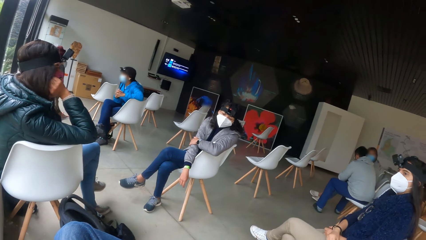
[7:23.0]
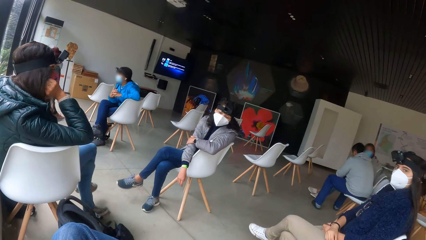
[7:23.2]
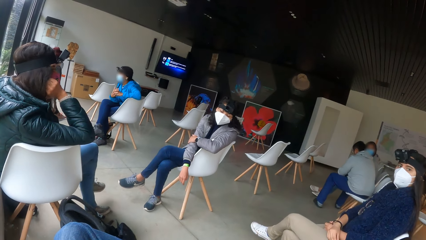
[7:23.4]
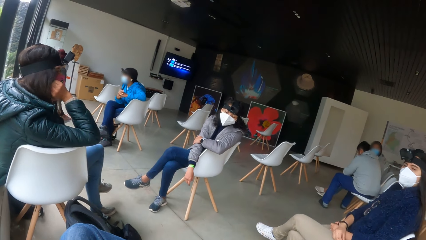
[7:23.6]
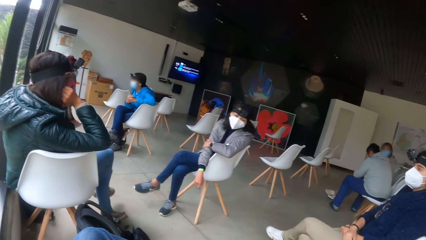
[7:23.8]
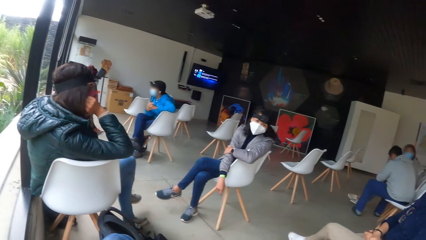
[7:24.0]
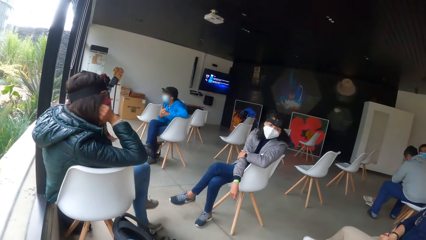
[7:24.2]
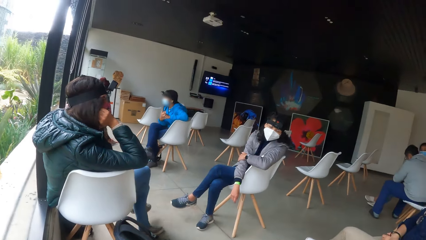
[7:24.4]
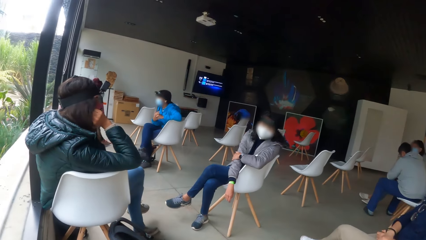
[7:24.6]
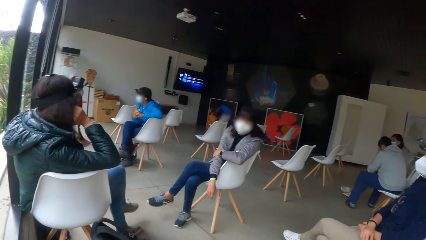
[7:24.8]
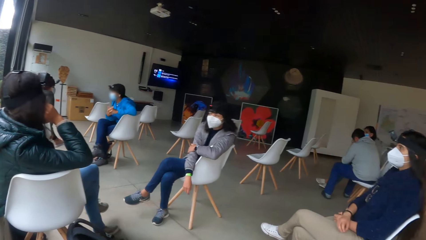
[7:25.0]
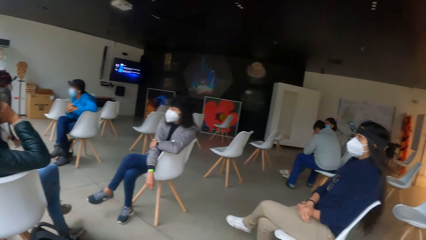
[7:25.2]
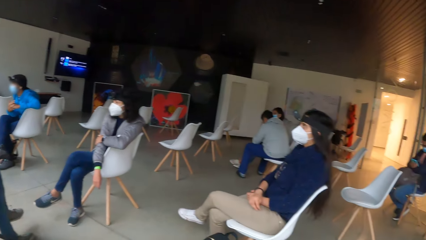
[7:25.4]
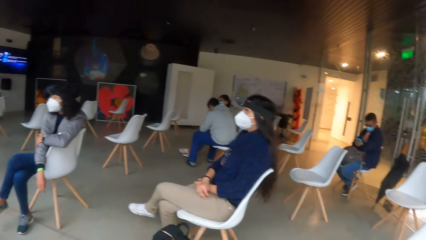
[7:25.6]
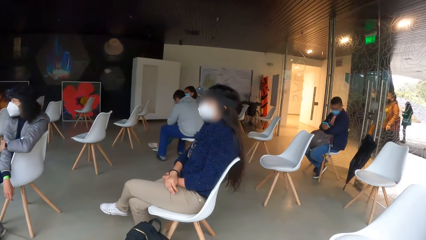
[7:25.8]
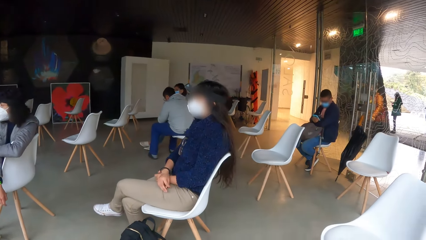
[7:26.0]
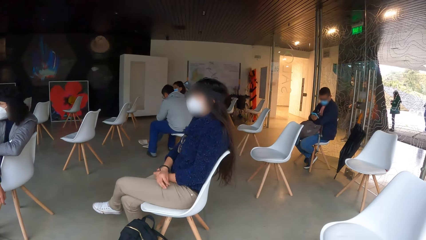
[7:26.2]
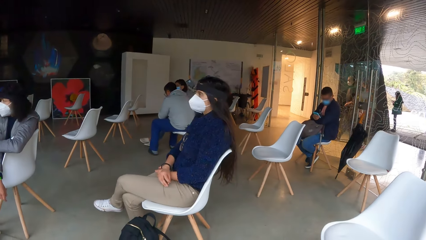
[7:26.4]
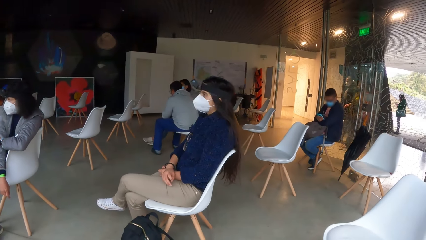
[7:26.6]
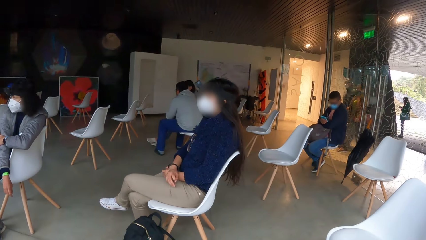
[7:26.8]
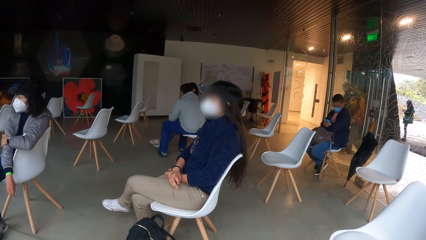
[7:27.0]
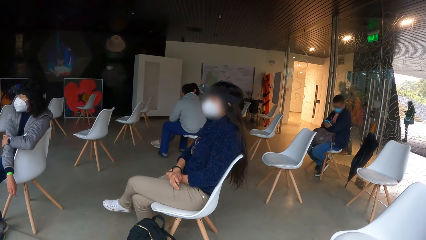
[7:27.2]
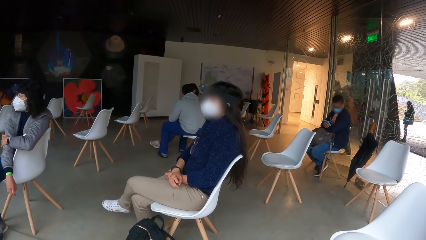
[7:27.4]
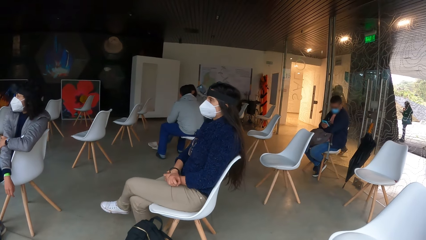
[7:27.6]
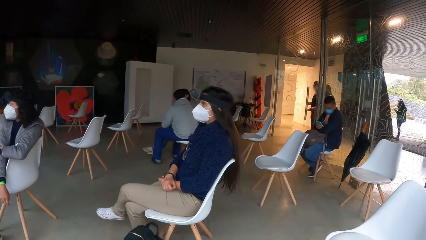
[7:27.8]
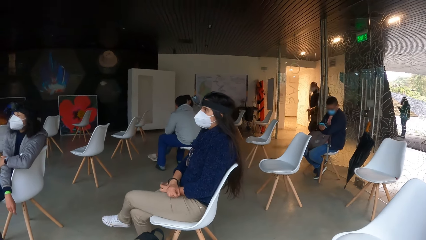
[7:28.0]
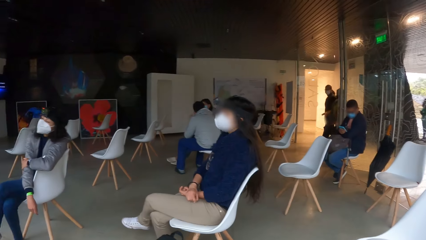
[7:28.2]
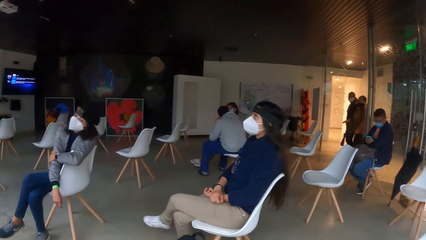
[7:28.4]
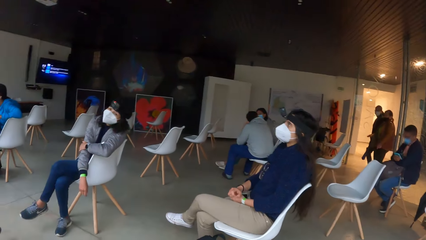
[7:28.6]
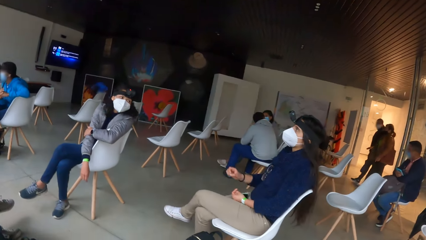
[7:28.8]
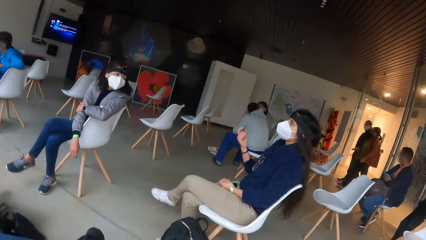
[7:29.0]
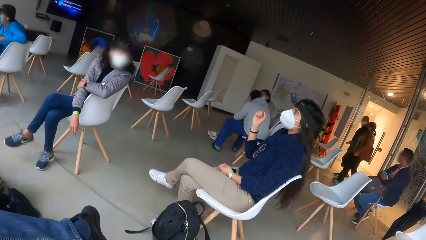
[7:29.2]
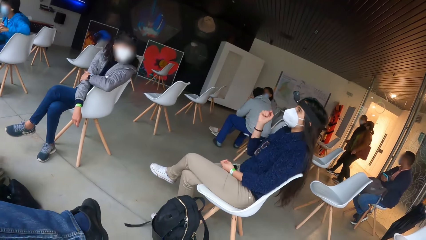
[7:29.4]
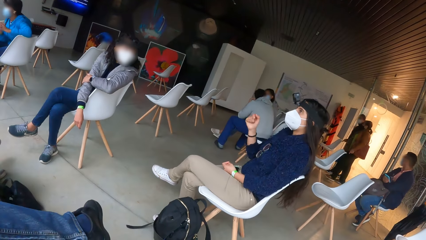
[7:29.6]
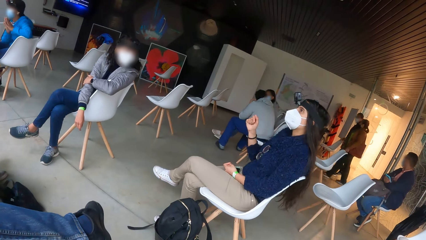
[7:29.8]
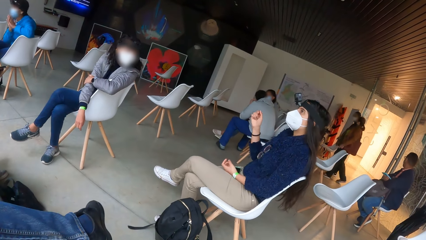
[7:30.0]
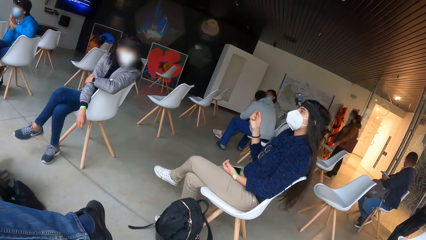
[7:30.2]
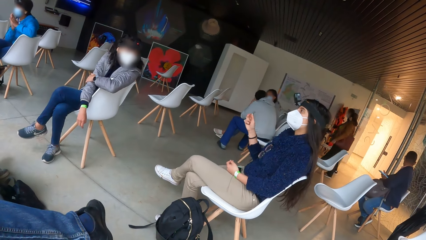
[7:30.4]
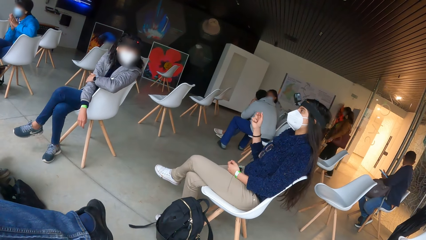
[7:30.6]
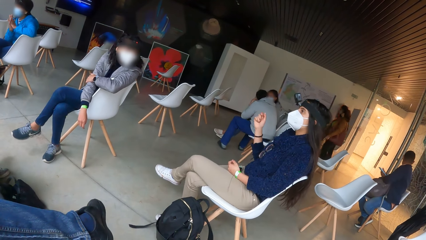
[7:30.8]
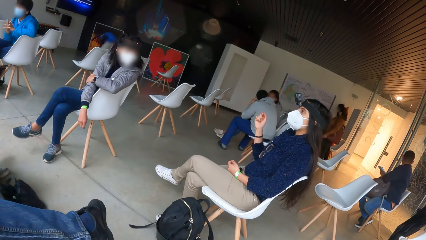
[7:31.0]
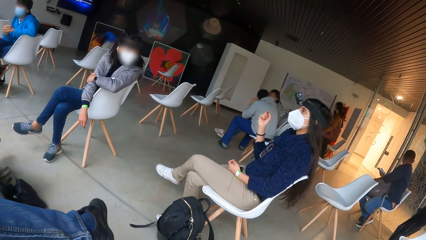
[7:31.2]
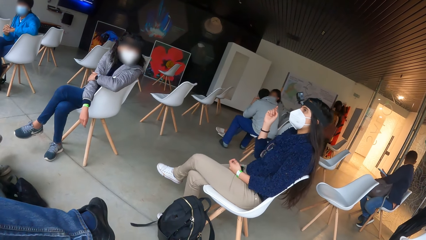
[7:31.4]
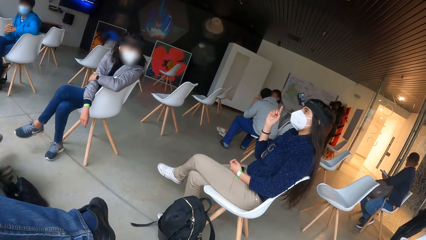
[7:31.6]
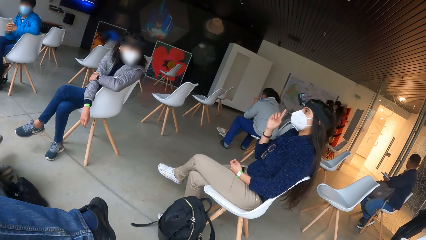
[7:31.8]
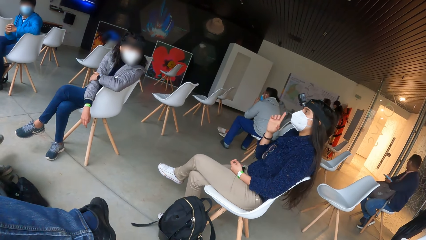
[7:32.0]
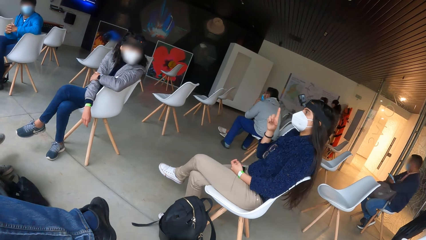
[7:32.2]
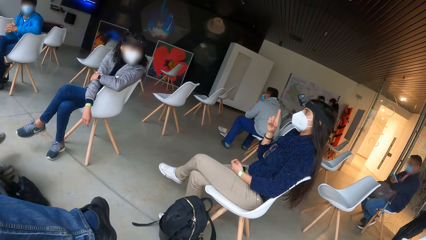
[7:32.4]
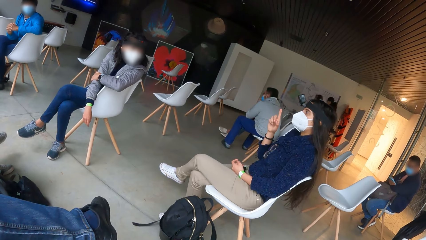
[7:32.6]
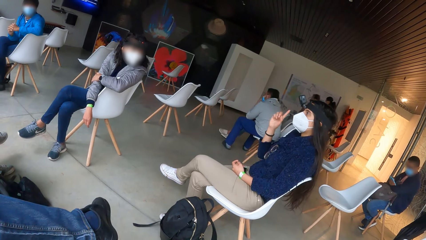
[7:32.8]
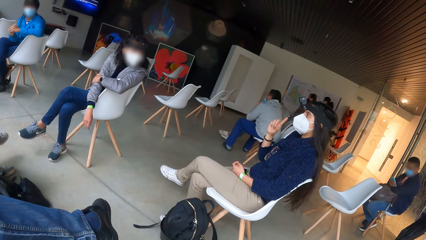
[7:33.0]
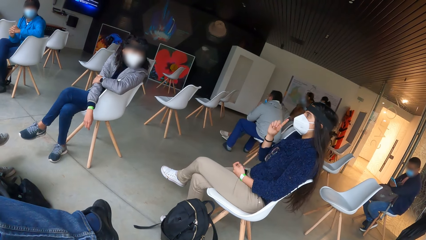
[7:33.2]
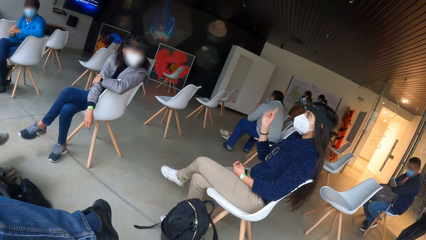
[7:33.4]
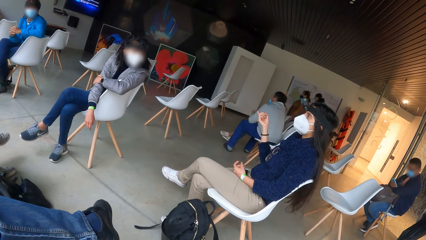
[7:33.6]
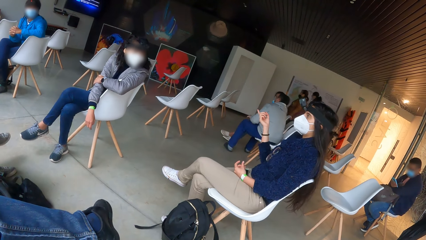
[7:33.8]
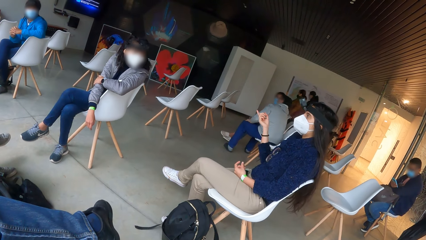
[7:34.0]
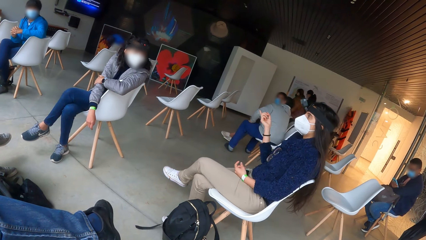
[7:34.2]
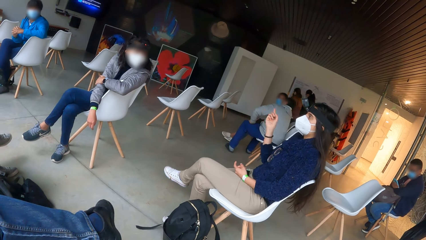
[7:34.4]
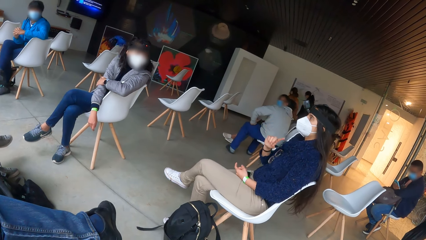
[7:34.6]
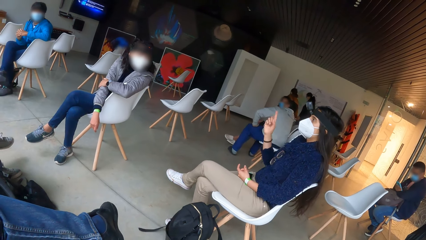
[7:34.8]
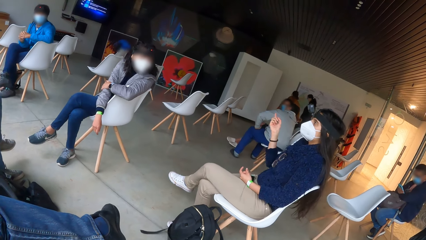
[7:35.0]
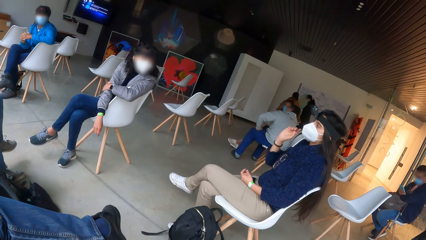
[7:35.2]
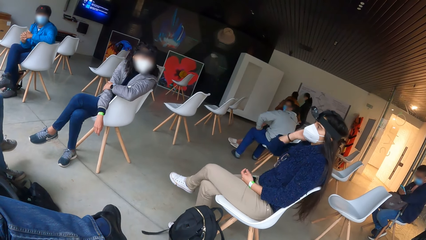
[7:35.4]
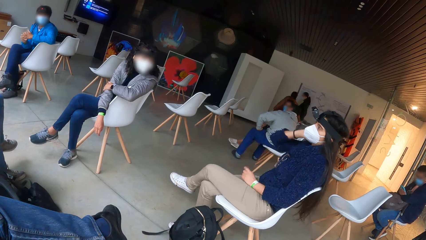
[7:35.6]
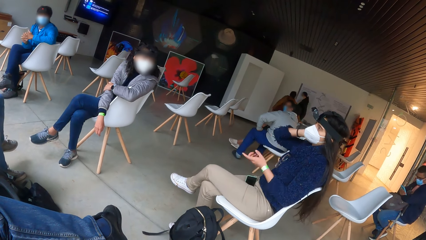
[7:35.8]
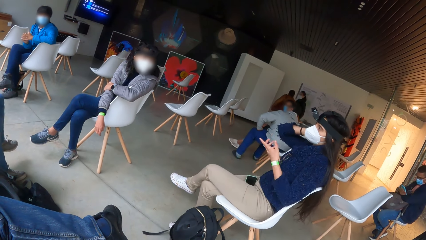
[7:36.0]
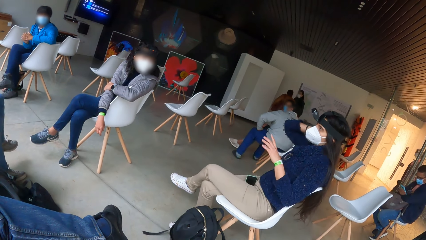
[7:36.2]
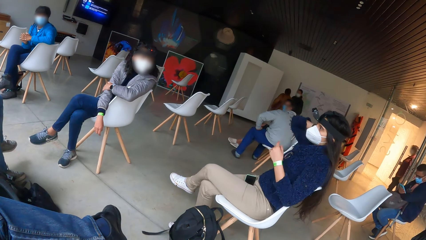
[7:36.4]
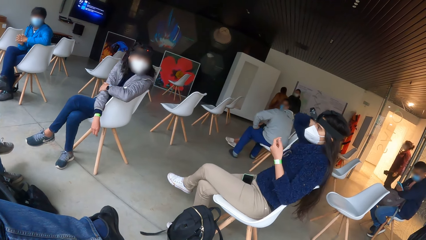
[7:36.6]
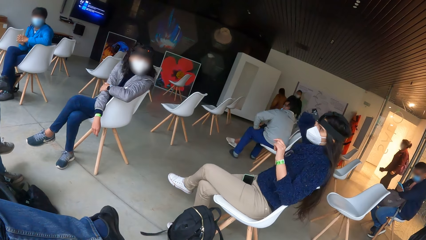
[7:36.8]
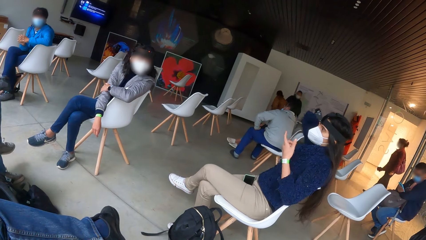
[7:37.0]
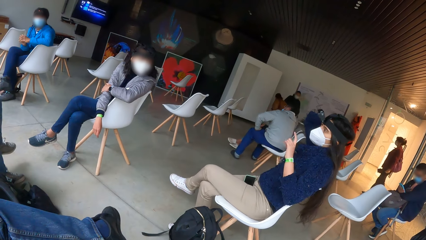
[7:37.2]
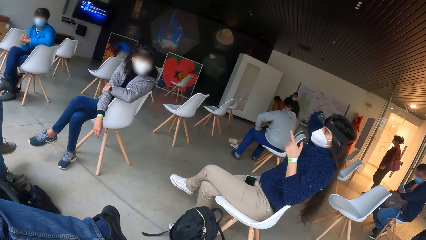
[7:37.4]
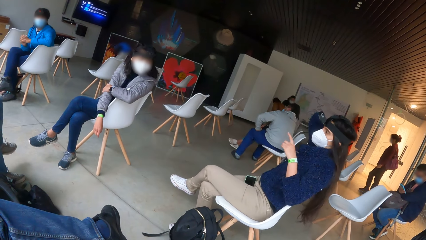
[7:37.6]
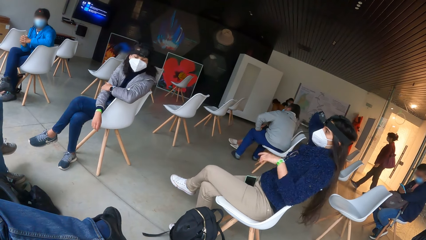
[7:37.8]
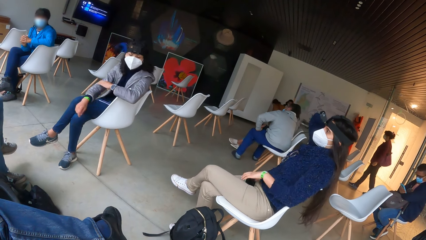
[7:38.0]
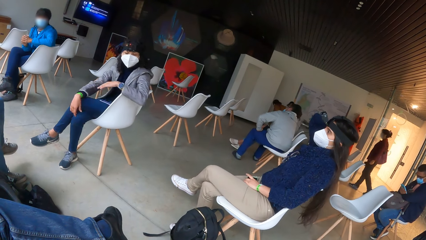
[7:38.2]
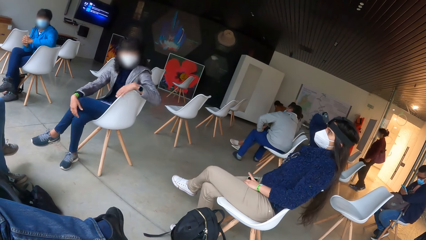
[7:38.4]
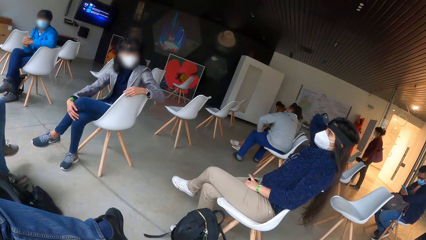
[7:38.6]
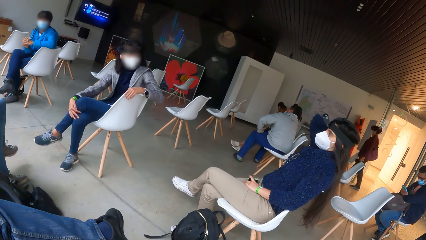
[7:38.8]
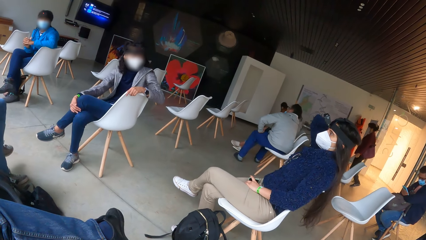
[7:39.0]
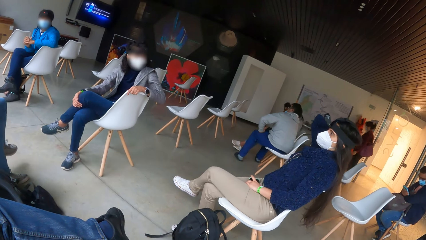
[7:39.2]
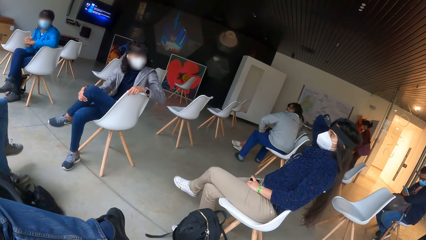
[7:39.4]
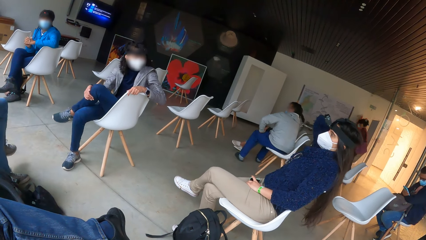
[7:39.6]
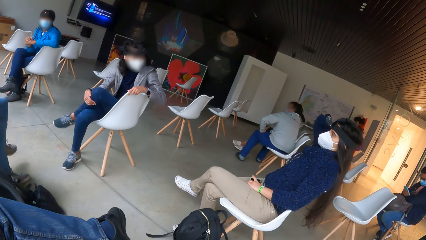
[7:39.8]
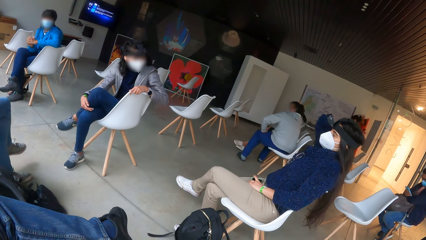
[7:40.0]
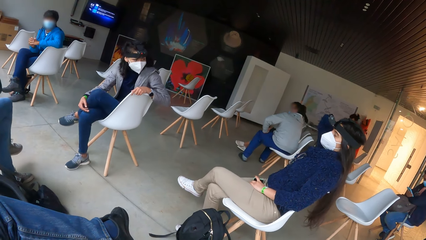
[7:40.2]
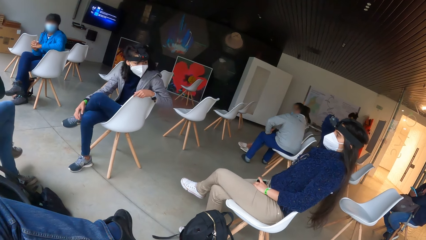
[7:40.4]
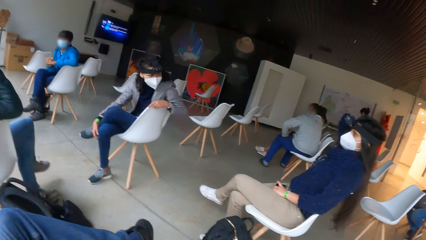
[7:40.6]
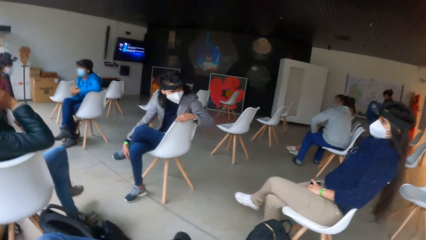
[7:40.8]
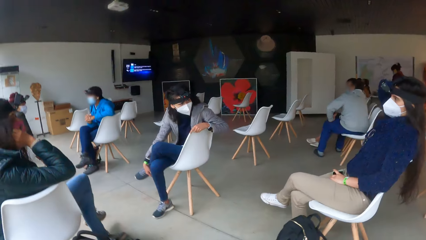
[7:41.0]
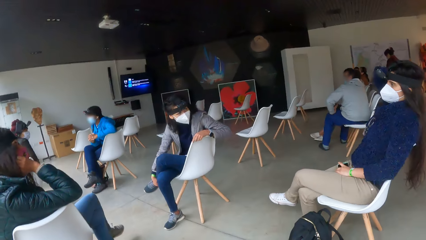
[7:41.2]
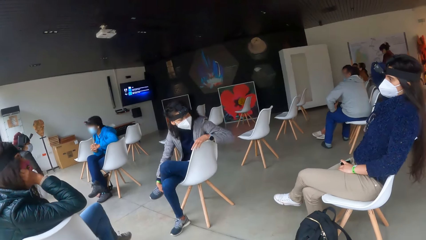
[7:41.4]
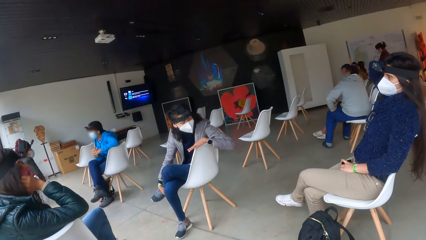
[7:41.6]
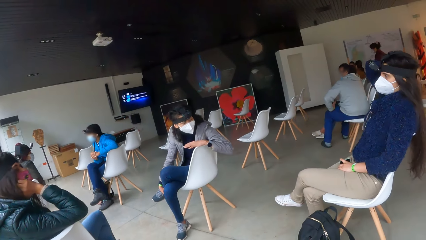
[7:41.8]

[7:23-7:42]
A woman makes gestures.
